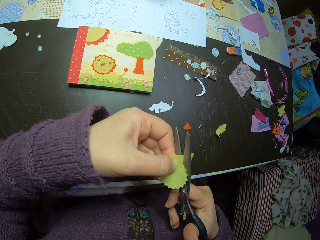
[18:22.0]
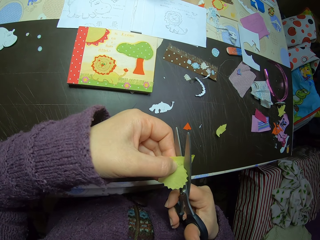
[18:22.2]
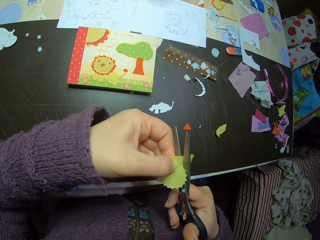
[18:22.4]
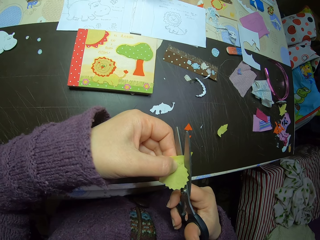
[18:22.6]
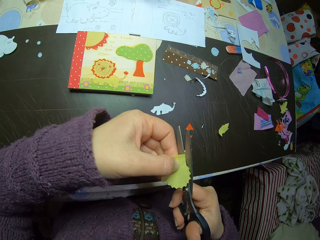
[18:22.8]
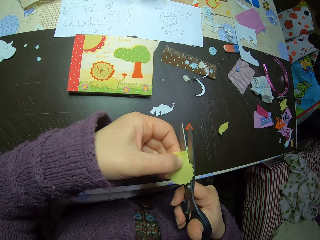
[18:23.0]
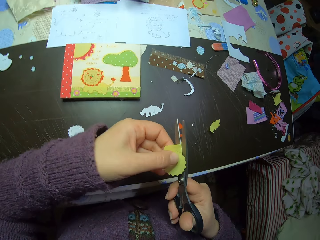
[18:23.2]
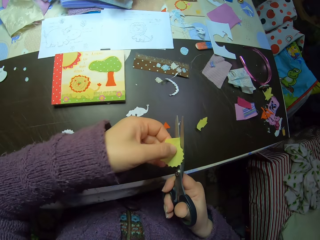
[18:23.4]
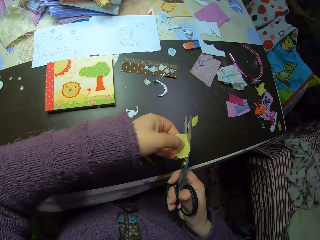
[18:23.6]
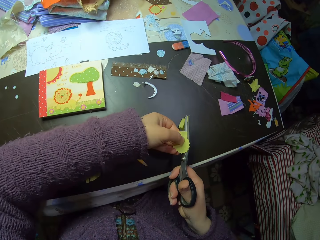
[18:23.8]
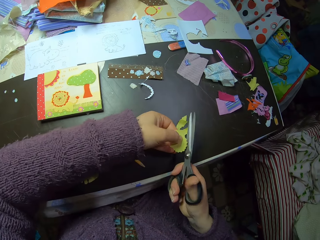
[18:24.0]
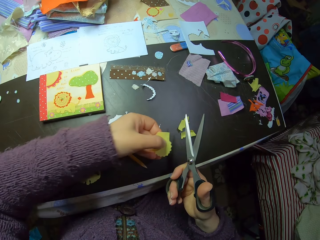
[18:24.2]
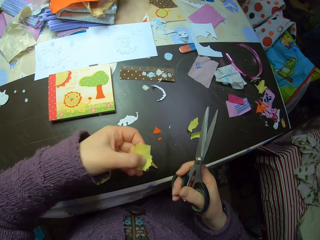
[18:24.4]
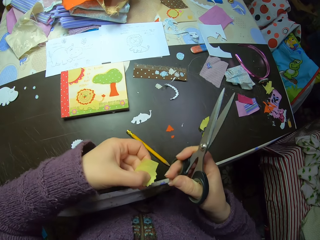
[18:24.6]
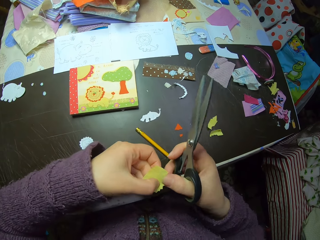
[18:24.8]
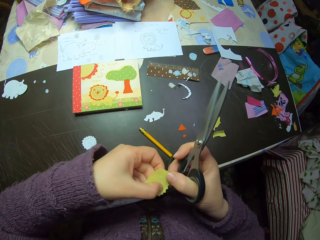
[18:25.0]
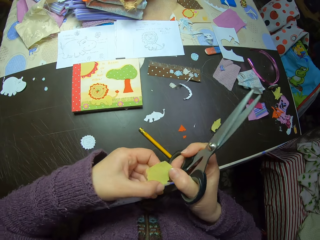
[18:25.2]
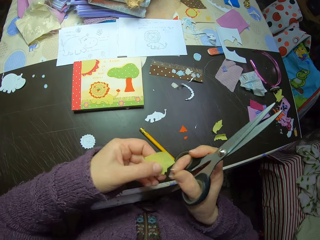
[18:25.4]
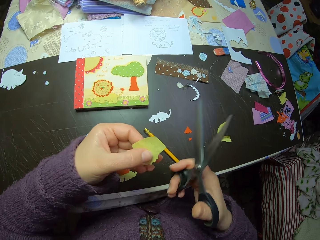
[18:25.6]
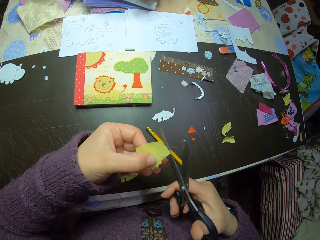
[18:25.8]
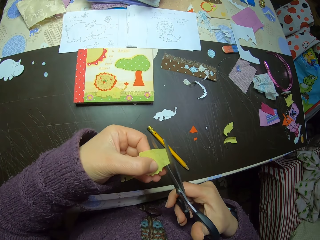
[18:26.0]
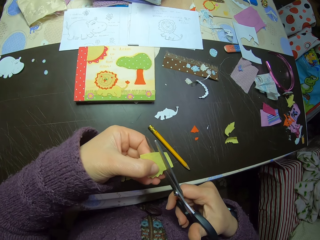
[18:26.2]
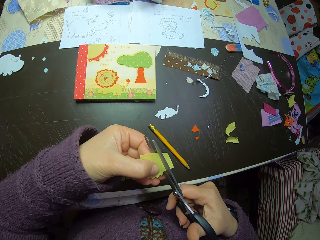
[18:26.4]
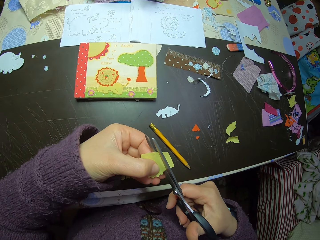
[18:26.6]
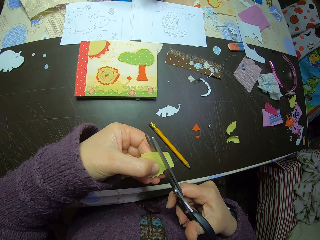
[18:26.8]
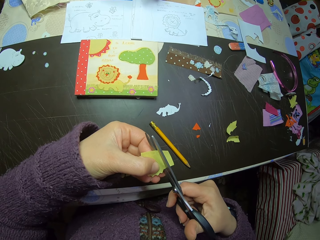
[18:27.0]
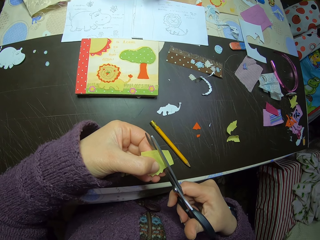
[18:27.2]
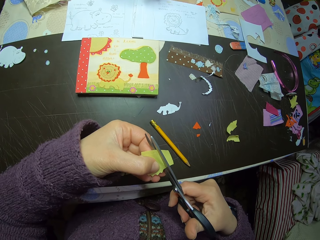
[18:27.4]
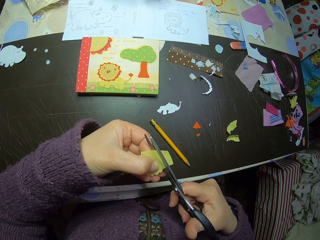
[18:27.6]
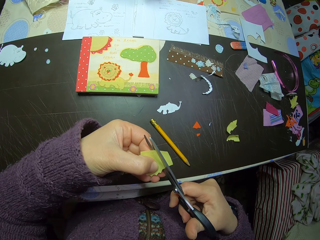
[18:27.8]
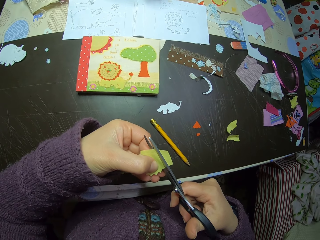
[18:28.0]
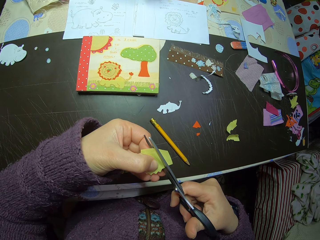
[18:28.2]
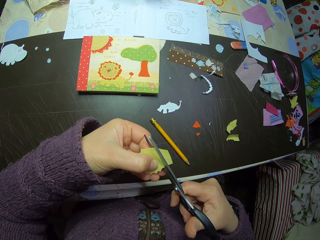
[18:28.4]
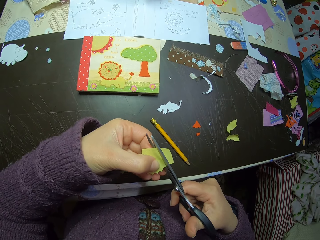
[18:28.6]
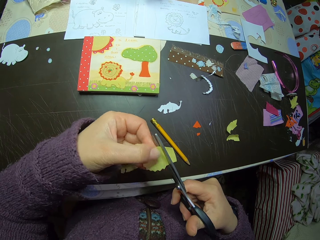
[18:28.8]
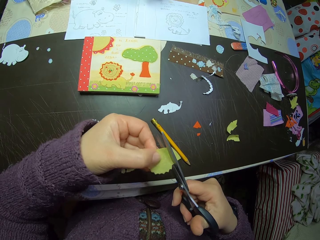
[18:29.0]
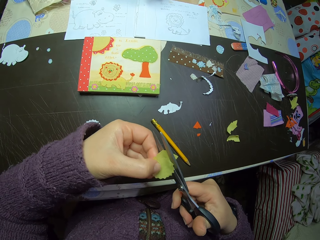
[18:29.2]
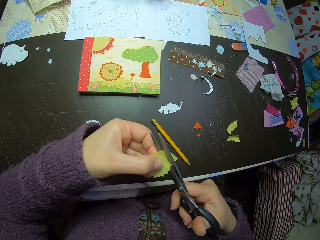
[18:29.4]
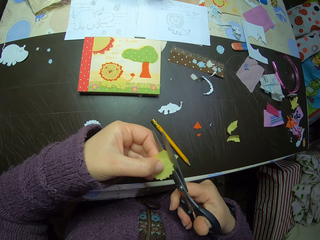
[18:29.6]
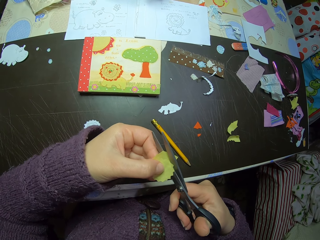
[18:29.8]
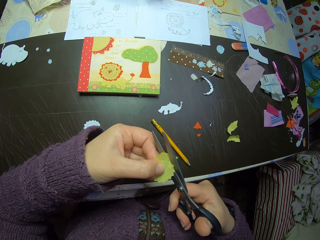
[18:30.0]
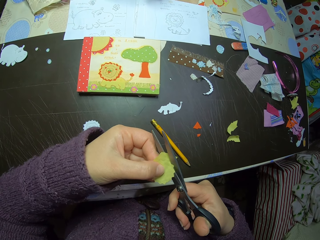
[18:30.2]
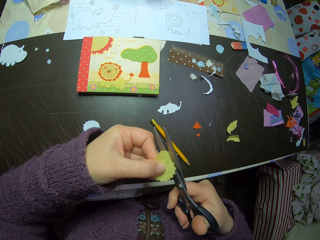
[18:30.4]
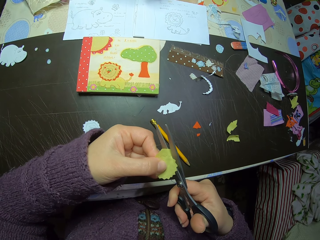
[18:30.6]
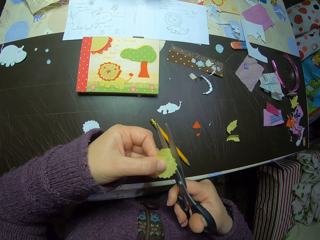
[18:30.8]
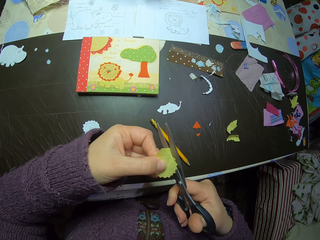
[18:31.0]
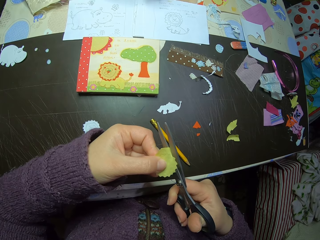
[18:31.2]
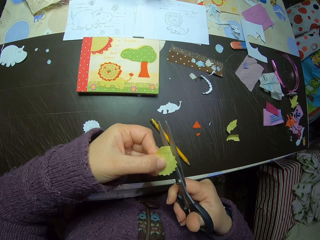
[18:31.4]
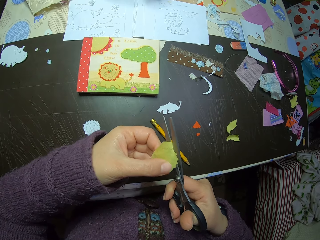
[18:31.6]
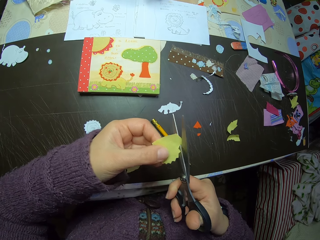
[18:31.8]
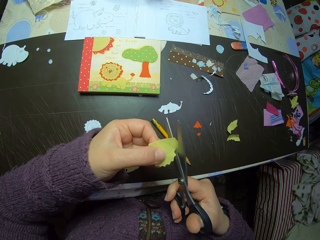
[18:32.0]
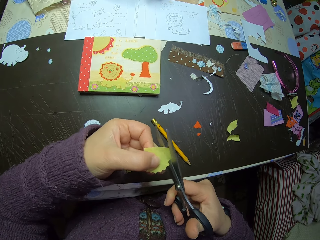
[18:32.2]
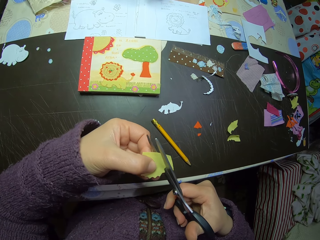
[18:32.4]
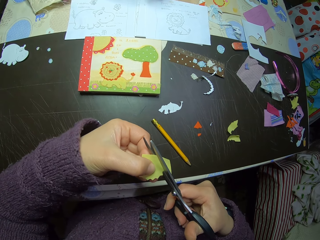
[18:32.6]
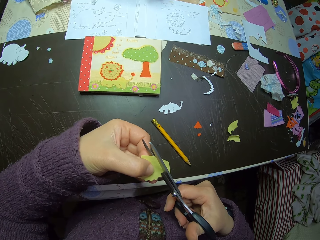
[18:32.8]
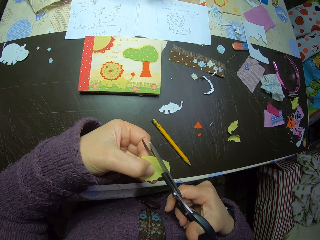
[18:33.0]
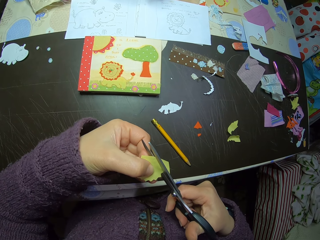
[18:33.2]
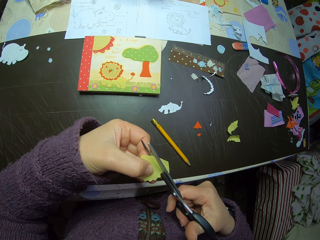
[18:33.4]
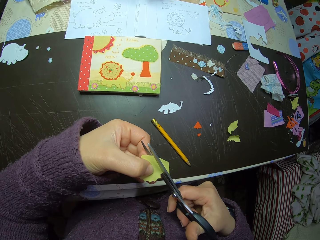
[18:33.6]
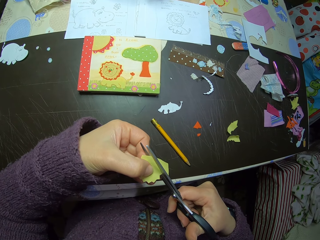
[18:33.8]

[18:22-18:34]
The camera wearer drops a cut-out from the paper on the table. She adjusts the paper in her hand. She cuts the paper. She shapes the piece of paper.

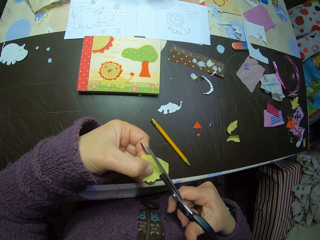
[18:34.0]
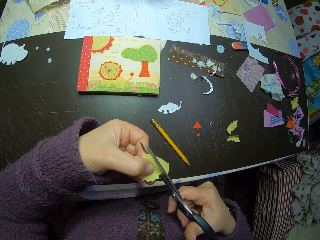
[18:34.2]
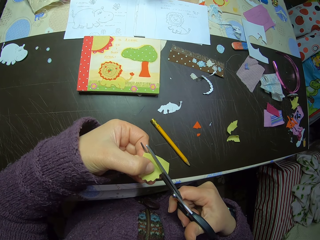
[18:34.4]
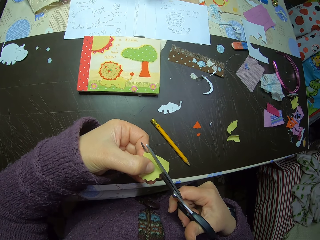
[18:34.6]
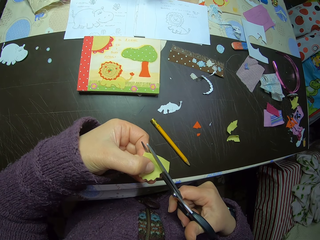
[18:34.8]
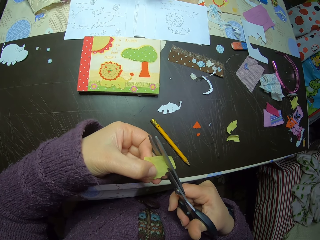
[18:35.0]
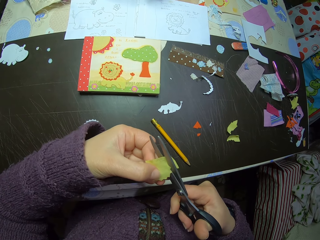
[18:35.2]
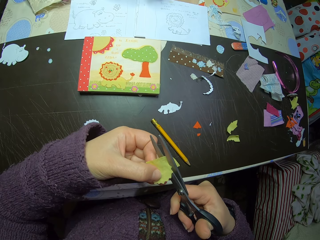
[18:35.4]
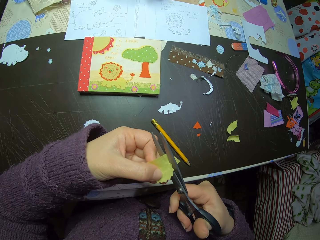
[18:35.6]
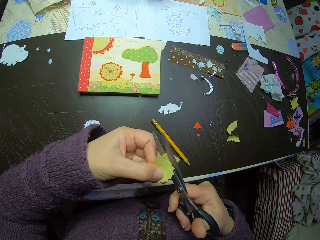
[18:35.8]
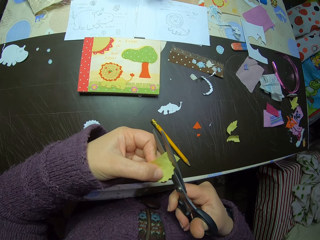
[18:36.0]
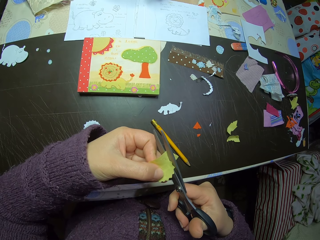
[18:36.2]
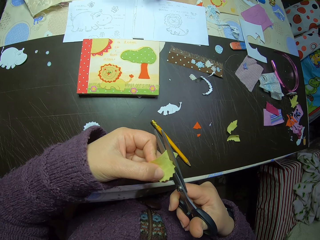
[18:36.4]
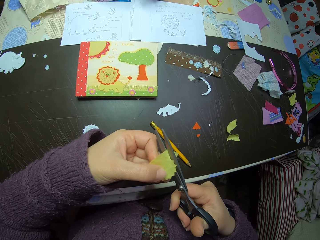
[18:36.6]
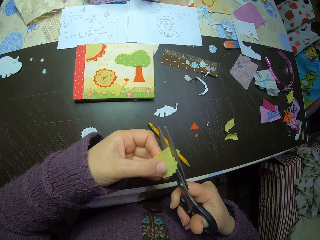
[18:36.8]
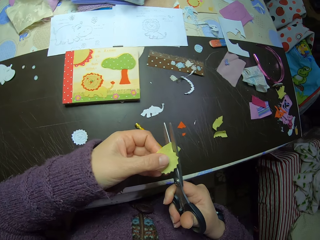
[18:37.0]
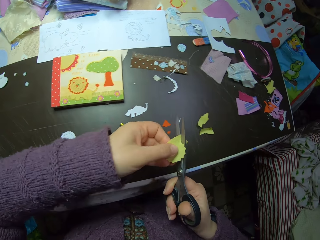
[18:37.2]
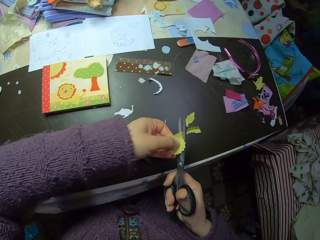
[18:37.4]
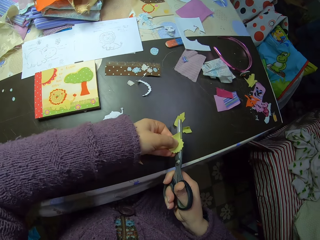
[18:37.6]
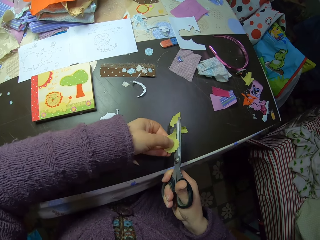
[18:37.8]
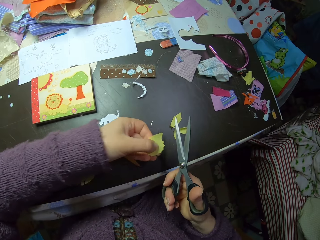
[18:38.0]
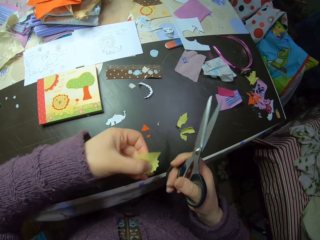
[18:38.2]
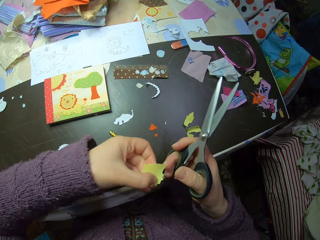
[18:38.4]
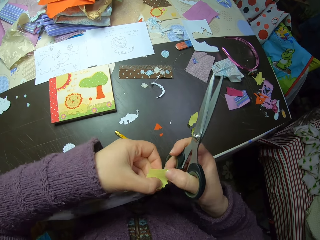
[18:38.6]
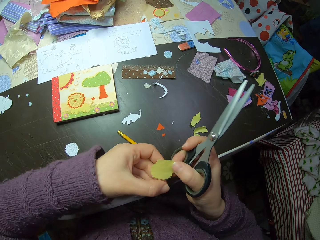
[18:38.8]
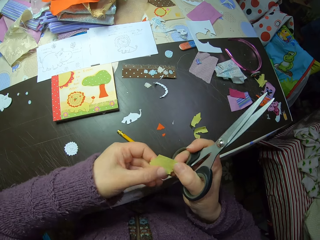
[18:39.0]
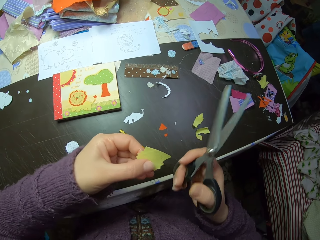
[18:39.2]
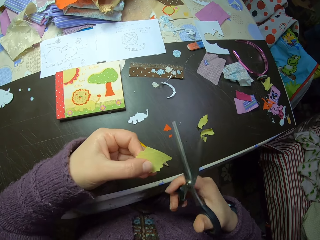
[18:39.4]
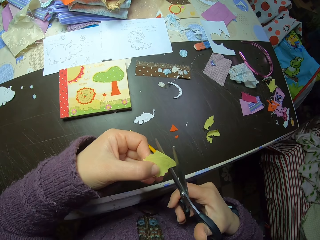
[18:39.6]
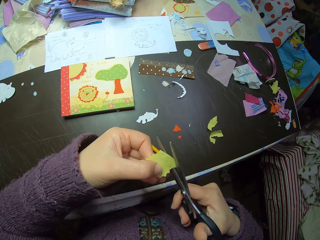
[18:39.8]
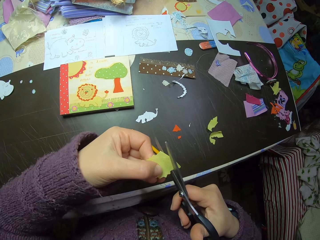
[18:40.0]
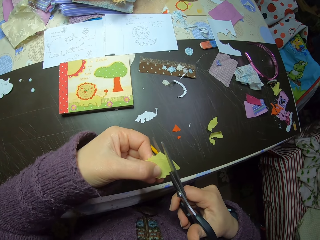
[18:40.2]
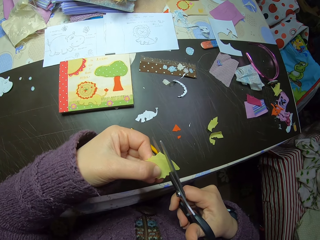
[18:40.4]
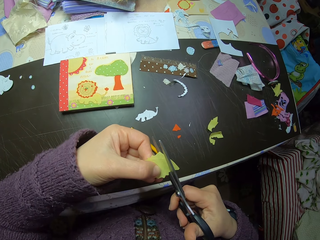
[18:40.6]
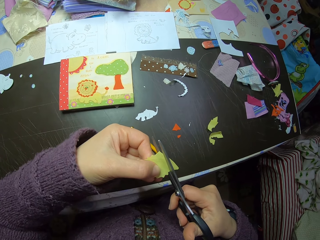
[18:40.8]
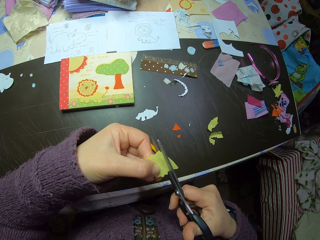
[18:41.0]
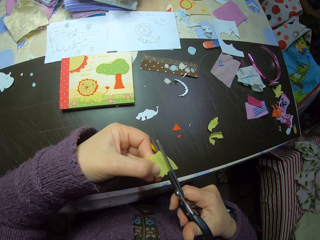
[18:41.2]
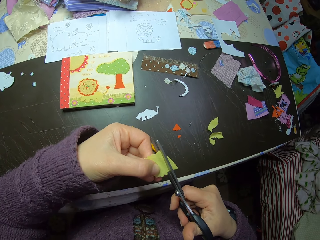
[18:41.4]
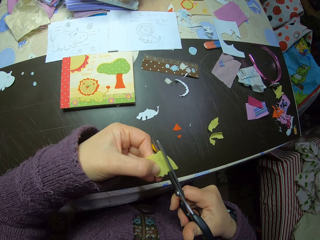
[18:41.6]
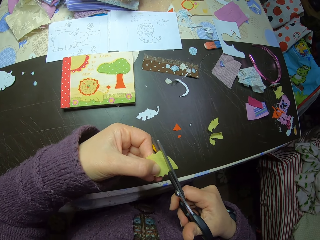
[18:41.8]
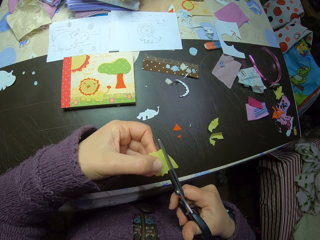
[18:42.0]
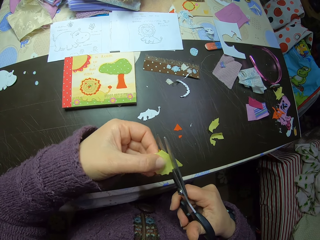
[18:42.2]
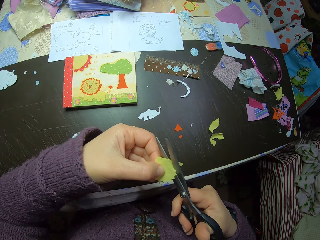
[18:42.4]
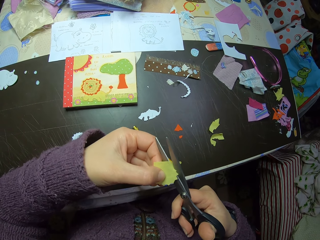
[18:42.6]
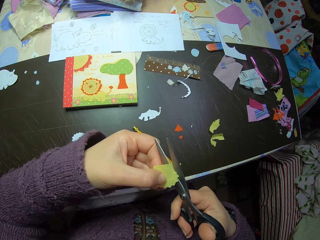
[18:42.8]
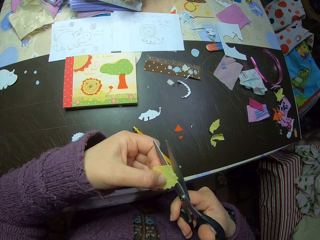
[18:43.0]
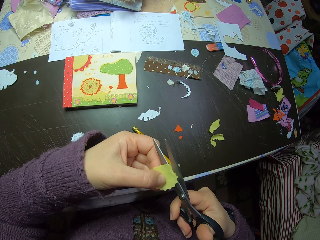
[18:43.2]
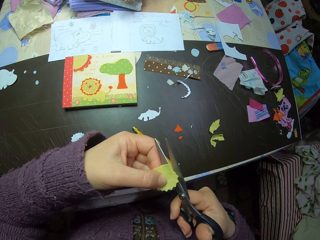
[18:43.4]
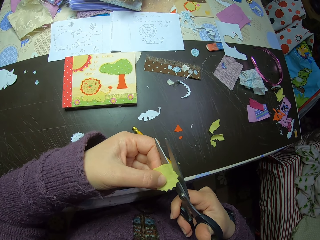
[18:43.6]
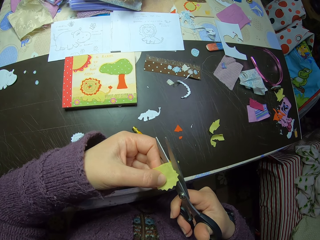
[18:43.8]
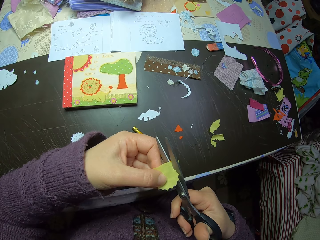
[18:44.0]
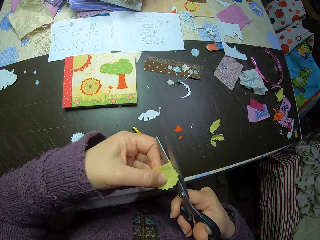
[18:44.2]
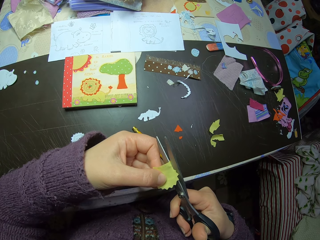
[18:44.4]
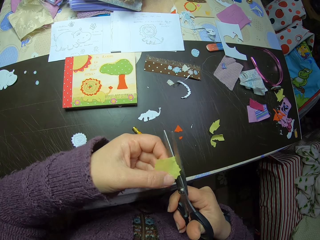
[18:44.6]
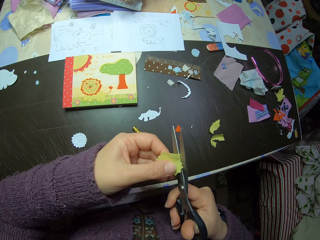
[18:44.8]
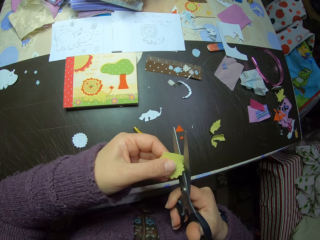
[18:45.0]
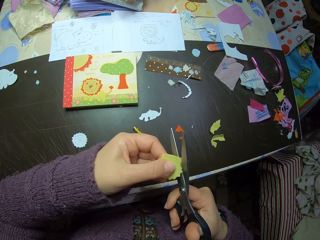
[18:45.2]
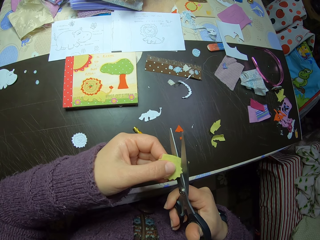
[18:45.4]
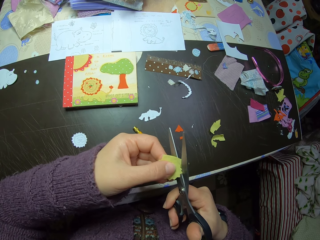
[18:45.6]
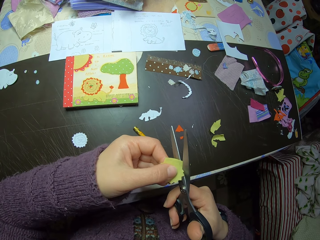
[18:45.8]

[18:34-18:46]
The camera wearer drops a cut-out from the paper on the table. She adjusts the paper in her hand. She cuts the paper. She shapes the piece of paper.
